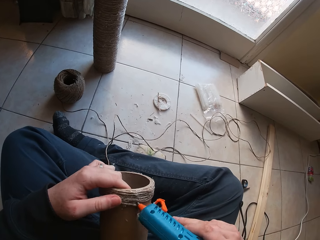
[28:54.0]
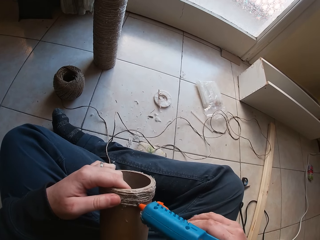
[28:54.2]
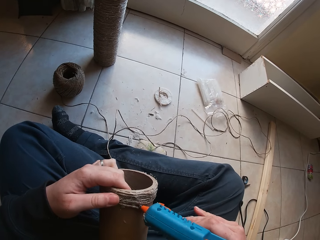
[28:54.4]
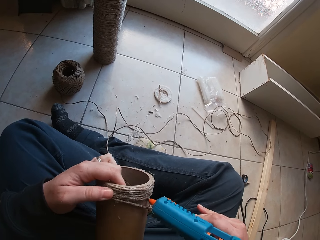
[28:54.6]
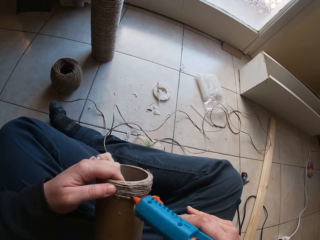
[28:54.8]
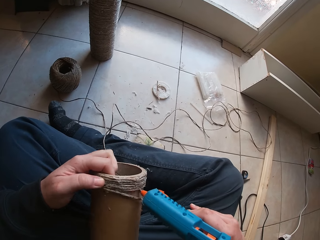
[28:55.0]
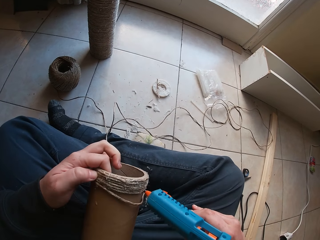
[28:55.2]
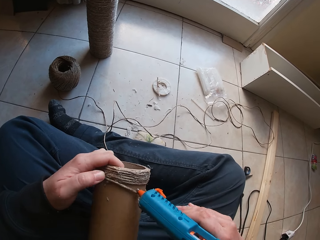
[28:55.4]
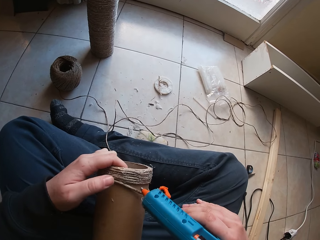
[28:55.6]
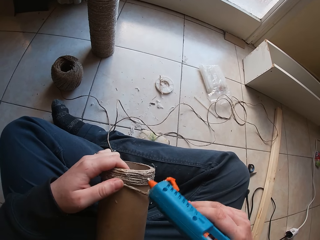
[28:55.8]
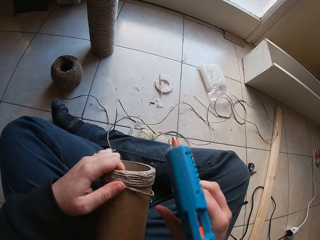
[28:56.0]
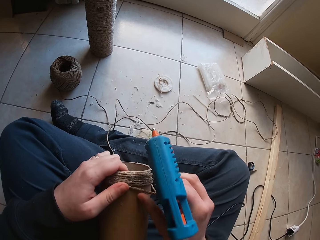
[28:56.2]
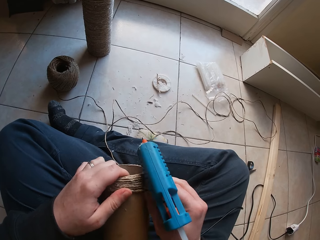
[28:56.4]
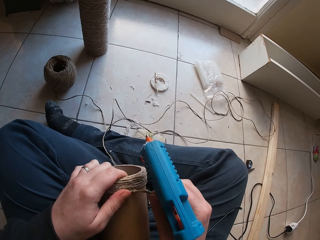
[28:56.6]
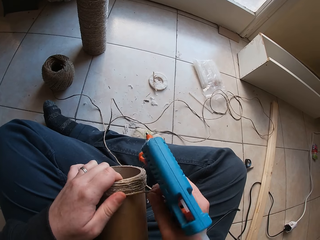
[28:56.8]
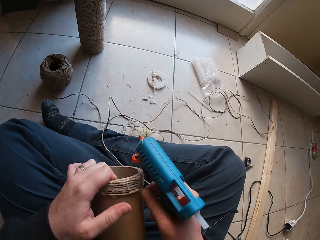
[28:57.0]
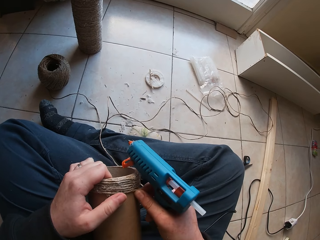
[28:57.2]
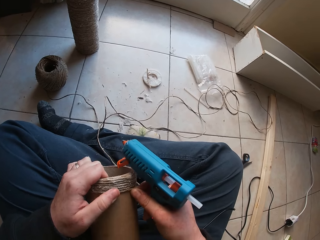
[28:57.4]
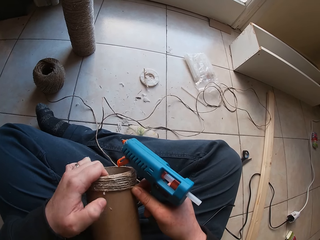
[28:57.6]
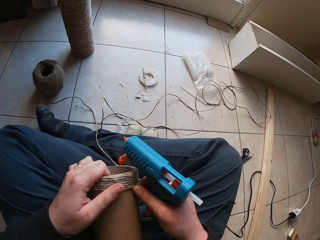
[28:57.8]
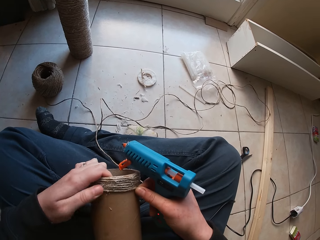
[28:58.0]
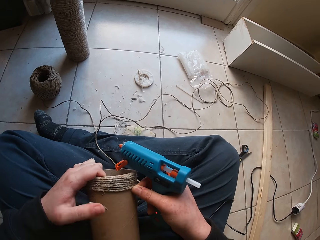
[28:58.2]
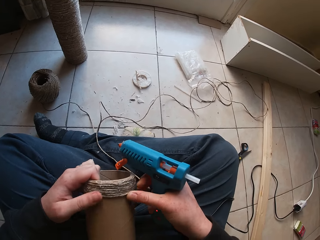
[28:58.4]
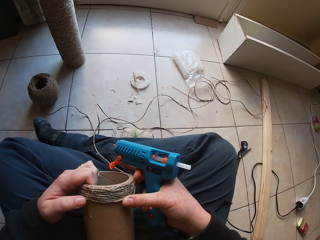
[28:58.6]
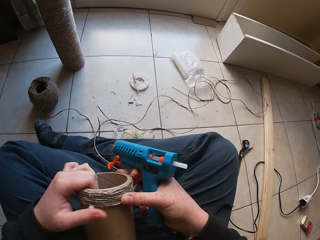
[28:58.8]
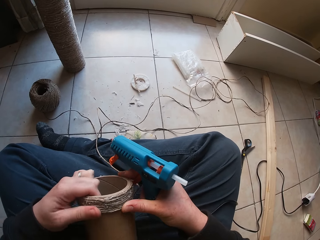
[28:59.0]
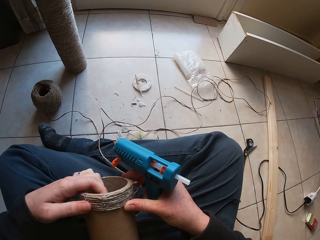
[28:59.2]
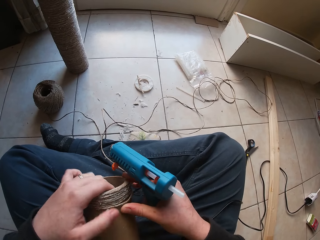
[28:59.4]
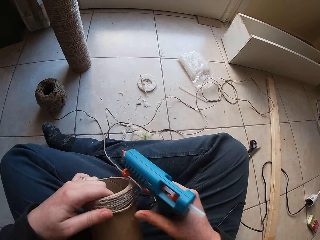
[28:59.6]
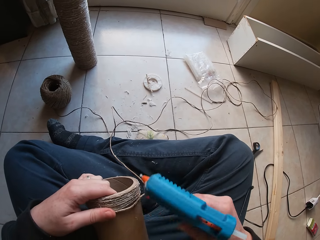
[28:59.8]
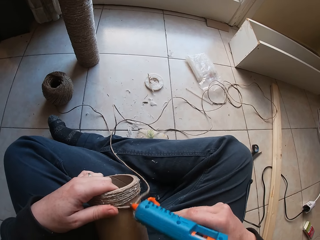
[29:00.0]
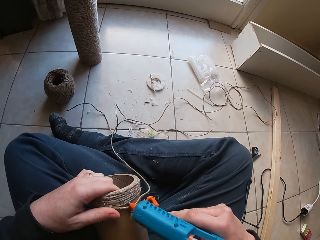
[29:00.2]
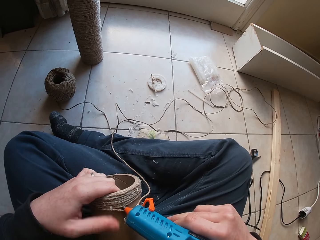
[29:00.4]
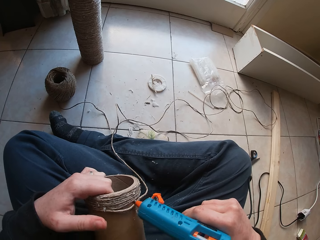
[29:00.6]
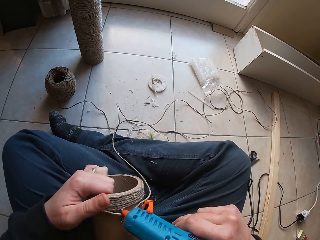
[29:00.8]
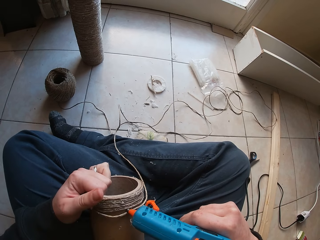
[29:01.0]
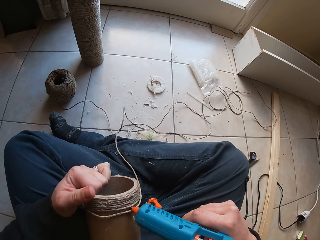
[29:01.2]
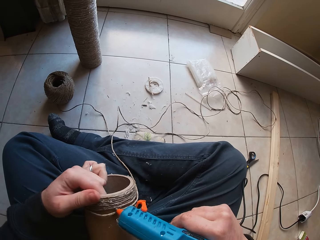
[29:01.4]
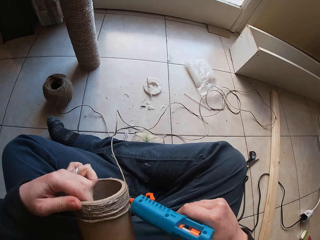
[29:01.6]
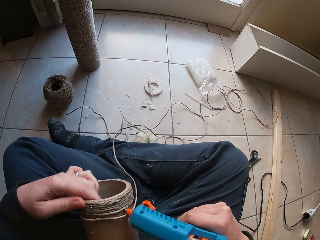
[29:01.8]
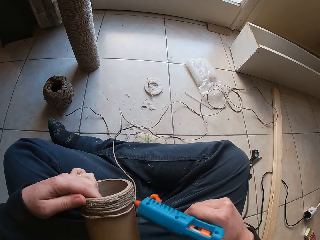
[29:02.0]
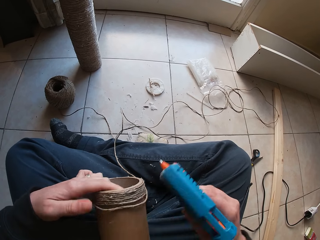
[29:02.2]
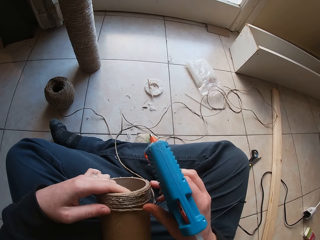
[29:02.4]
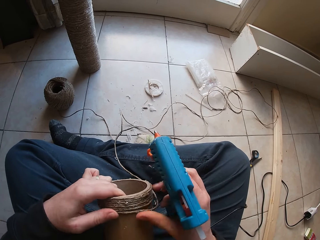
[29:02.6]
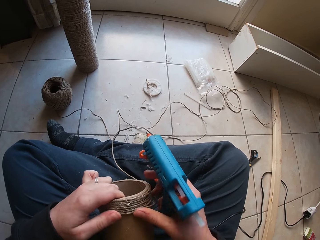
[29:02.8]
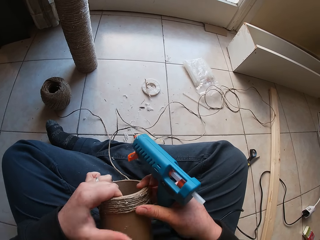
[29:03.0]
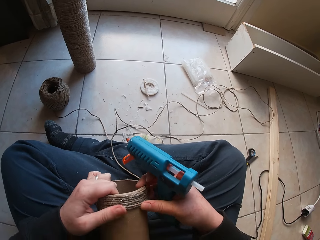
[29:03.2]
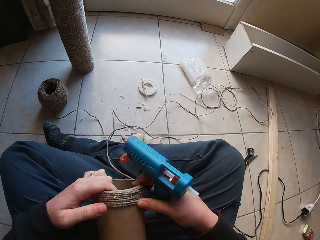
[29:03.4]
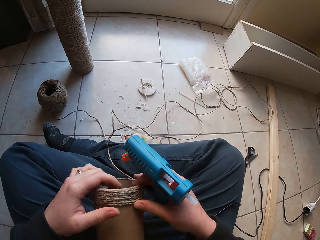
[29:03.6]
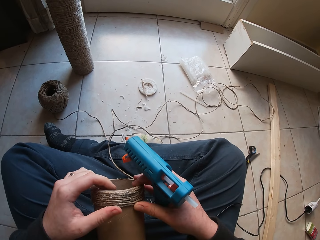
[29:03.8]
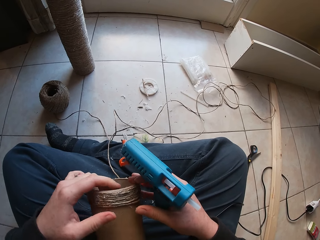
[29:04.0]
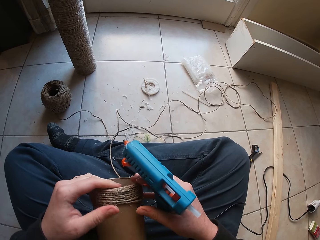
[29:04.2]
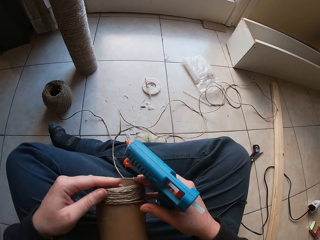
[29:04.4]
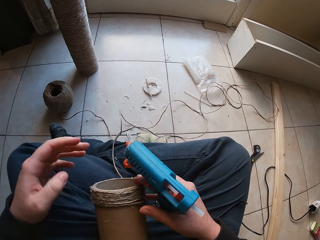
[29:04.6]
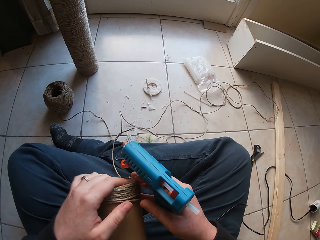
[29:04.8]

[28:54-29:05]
The camera wearer presses glue from the glue gun in her right hand on the cardboard tube in her left hand. She presses the twine round the cardboard tube in her left hand with her hands. She fixes the rope on the container. She presses glue from the glue gun in her right hand on the cardboard tube in her left hand. She presses the twine round the cardboard tube in her left hand with her hands. She fixes the rope on the container.

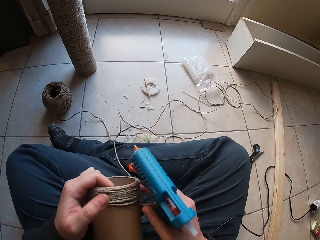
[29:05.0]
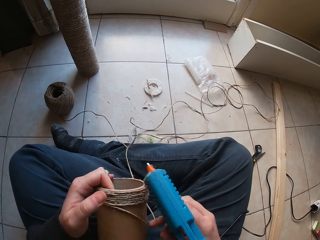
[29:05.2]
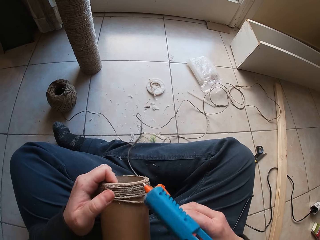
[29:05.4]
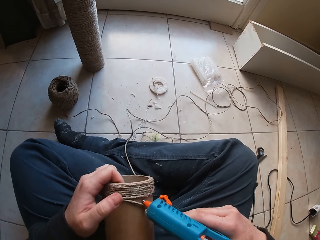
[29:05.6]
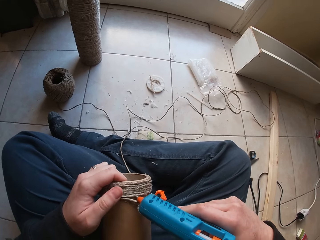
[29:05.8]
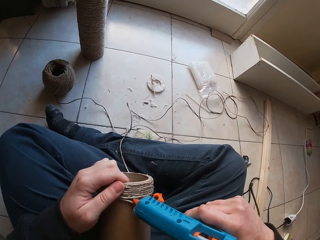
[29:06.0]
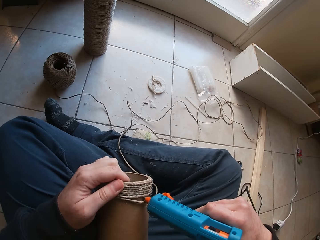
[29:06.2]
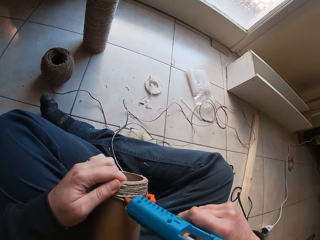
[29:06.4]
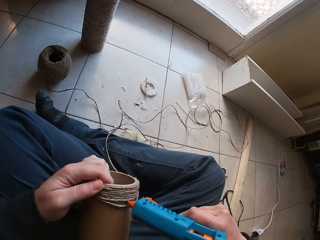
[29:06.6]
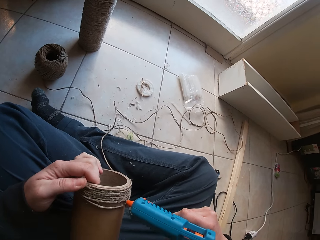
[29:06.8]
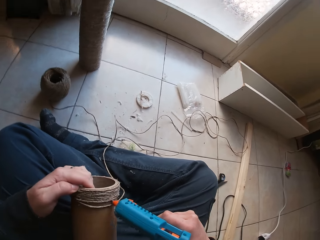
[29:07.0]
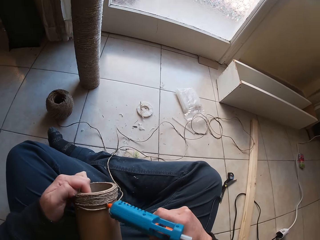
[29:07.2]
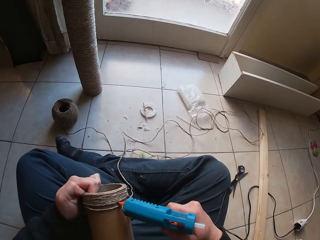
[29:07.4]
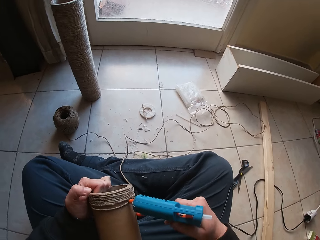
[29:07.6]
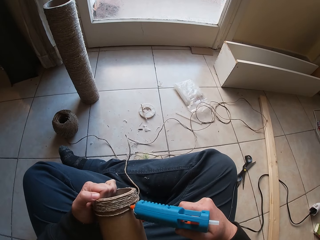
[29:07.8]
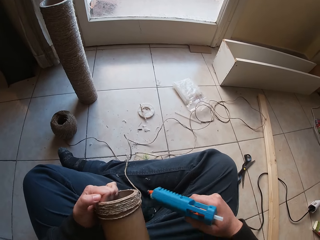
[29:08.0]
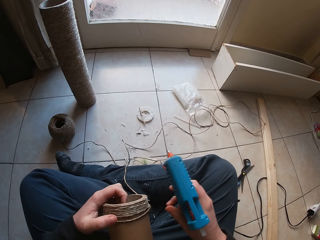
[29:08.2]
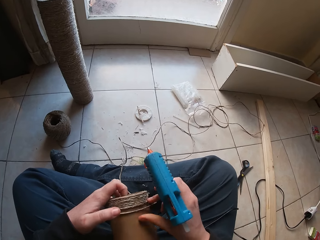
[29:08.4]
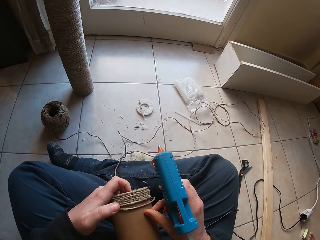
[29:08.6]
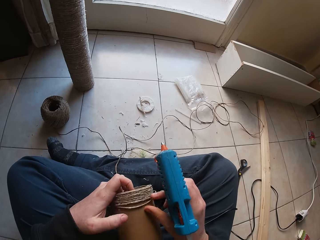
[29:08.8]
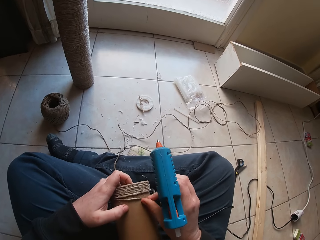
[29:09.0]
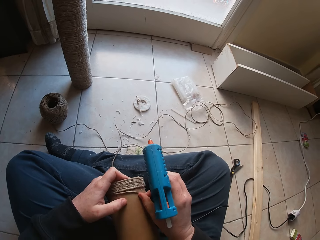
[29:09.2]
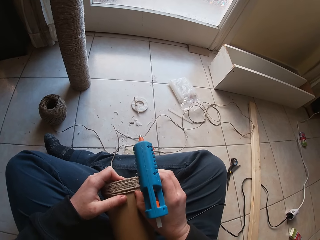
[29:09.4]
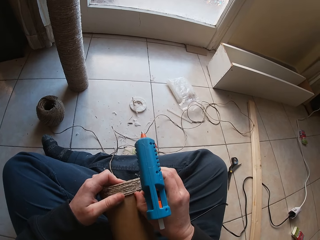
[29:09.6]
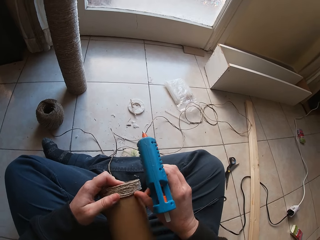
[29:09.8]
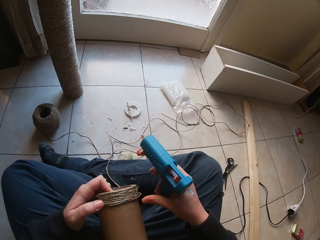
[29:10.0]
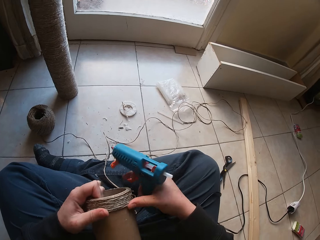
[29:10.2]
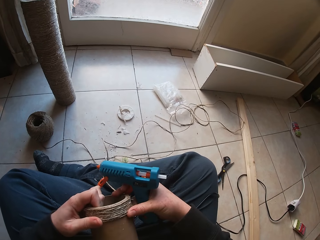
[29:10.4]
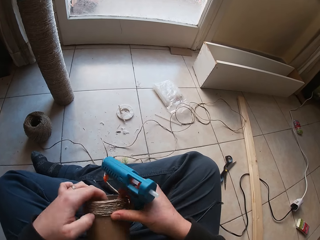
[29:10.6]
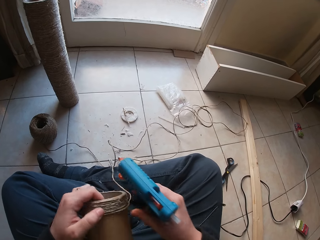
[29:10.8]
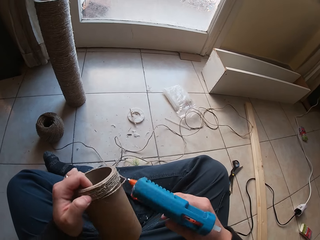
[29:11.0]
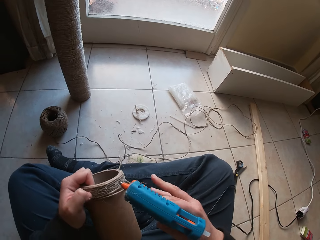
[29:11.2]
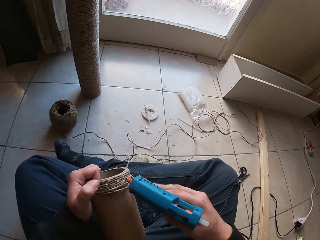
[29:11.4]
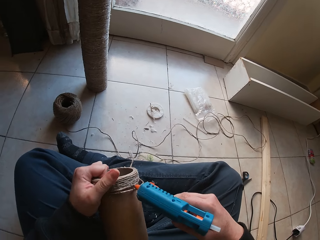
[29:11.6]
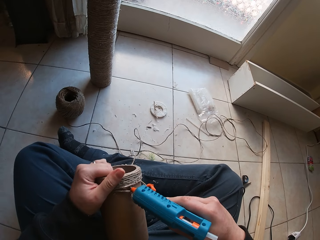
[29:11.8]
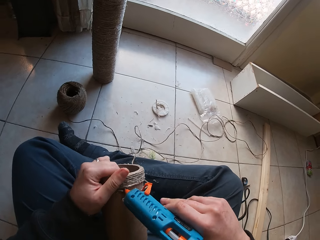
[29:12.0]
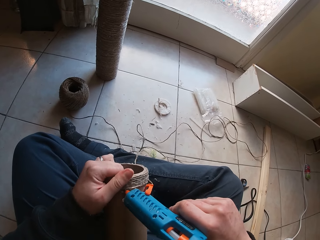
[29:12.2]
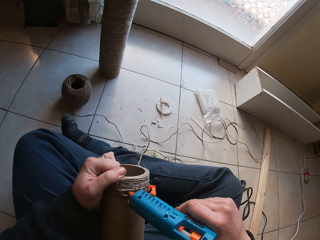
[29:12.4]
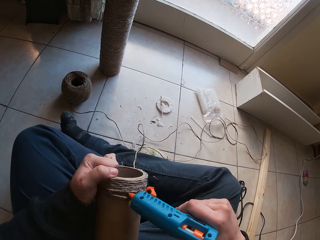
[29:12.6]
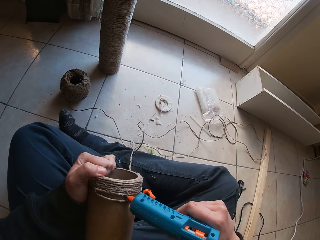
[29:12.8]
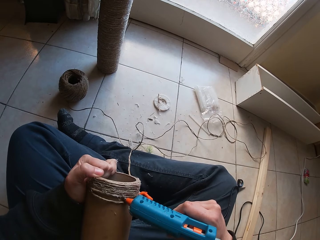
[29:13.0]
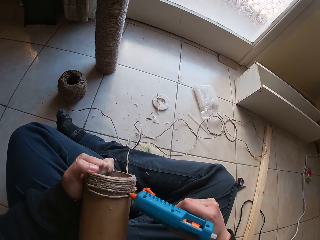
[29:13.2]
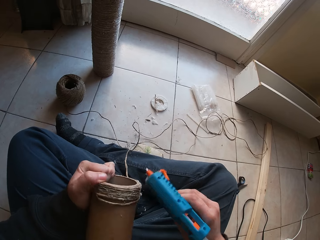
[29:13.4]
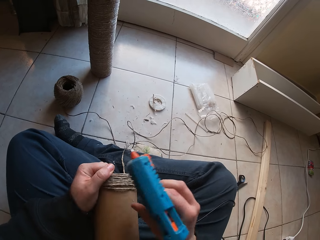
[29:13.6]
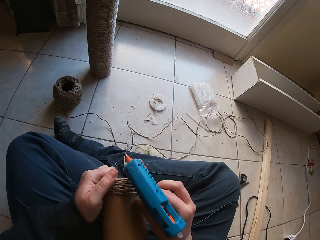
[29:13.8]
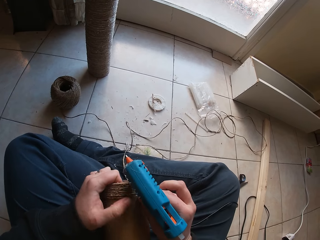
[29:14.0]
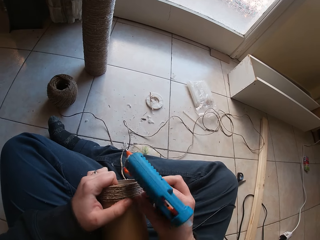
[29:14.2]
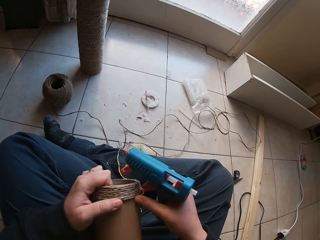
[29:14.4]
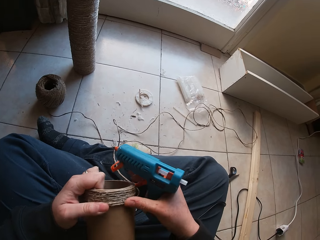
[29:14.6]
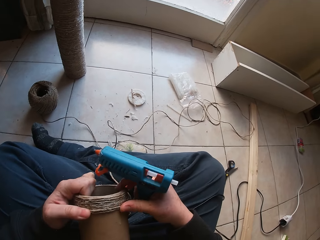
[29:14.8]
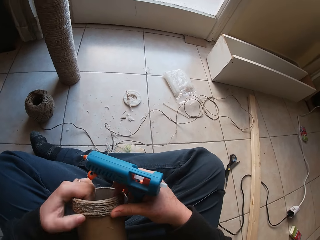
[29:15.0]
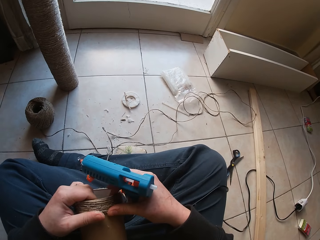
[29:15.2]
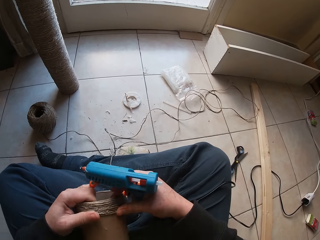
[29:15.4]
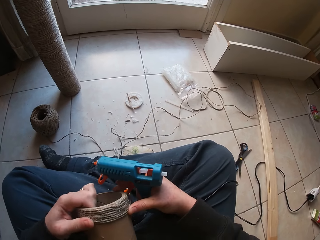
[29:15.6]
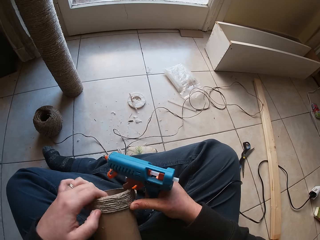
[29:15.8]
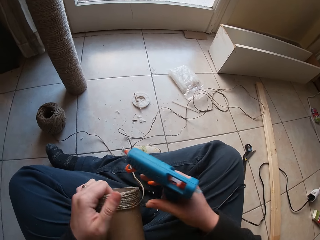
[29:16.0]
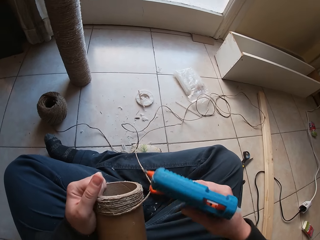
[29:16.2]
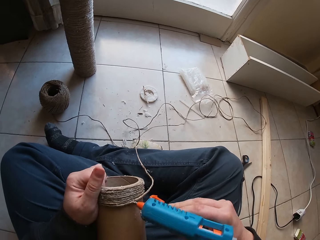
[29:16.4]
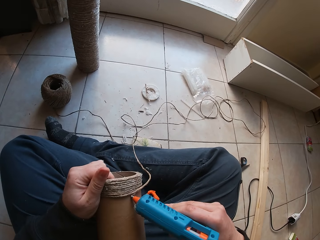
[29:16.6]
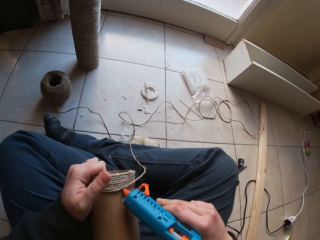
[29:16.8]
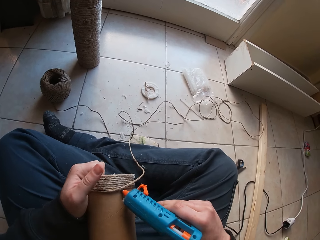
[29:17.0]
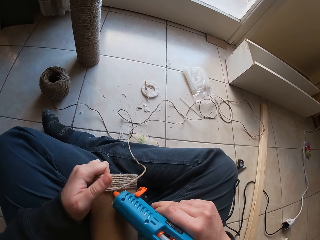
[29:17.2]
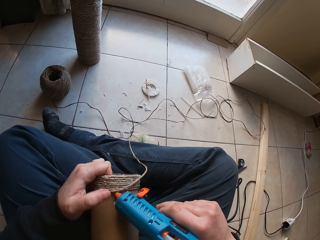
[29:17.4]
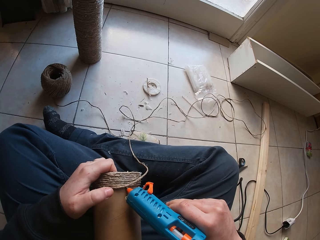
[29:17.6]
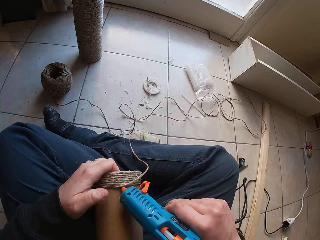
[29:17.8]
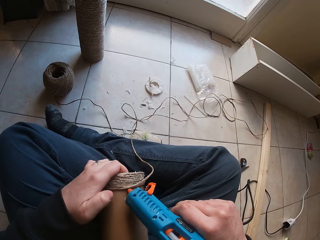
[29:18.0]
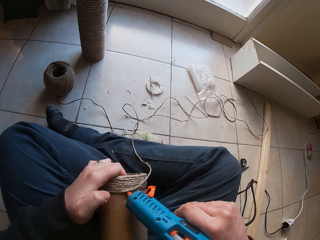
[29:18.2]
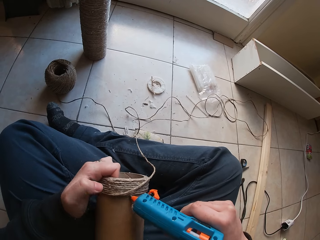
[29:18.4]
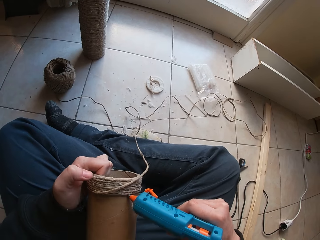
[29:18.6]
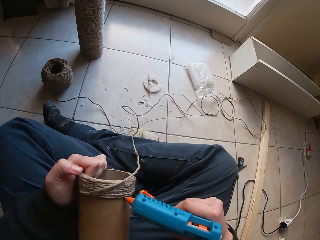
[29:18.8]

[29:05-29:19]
The camera wearer presses glue from the glue gun in her right hand on the cardboard tube in her left hand. She presses the twine round the cardboard tube in her left hand with her hands. She presses glue from the glue gun in her right hand on the cardboard tube in her left hand. She presses the twine round the cardboard tube in her left hand with her hands. She presses glue from the glue gun in her right hand on the cardboard tube in her left hand.
